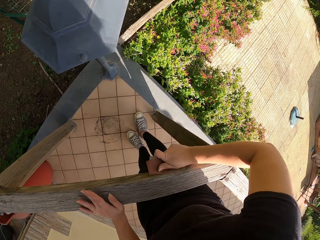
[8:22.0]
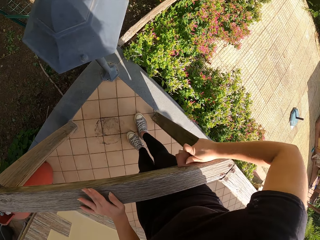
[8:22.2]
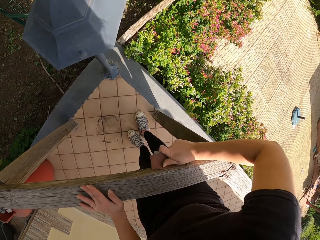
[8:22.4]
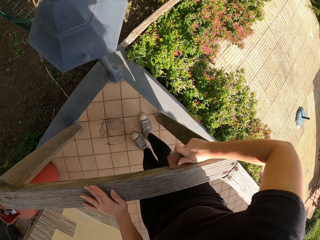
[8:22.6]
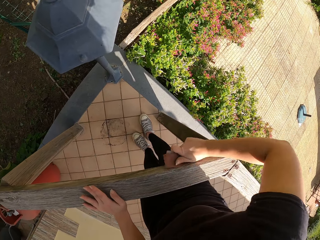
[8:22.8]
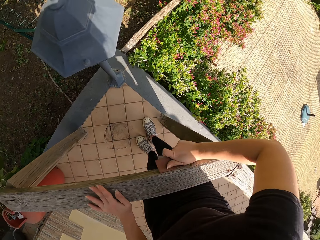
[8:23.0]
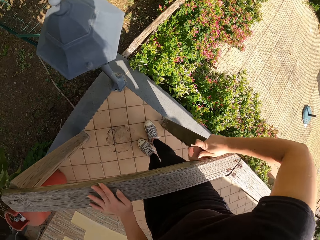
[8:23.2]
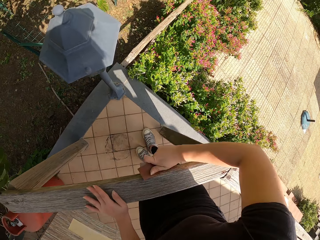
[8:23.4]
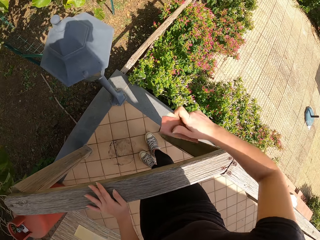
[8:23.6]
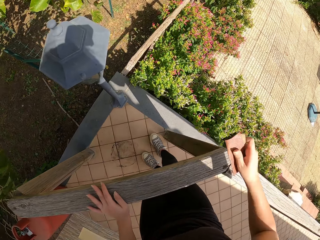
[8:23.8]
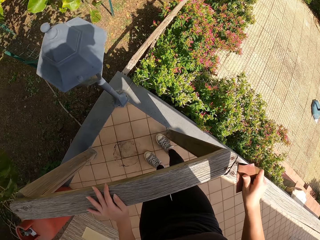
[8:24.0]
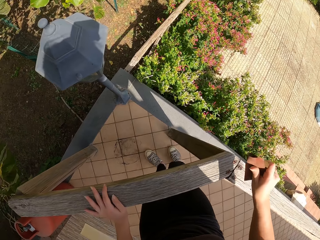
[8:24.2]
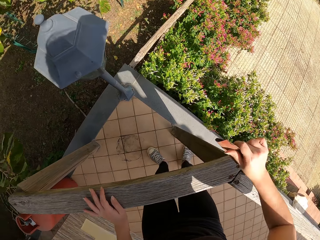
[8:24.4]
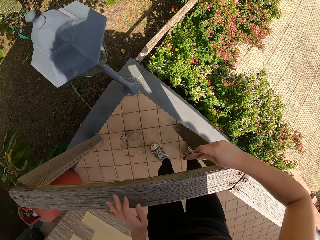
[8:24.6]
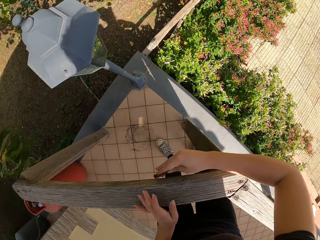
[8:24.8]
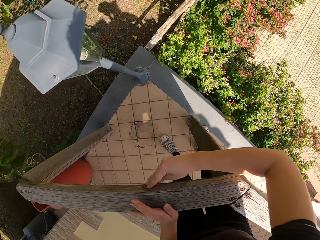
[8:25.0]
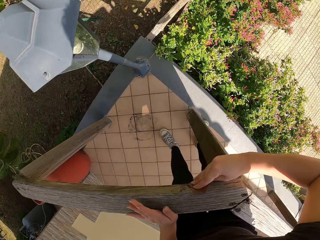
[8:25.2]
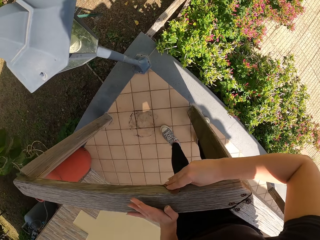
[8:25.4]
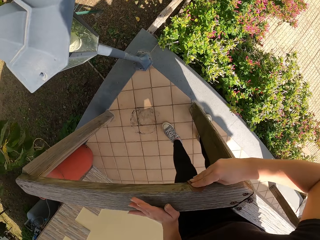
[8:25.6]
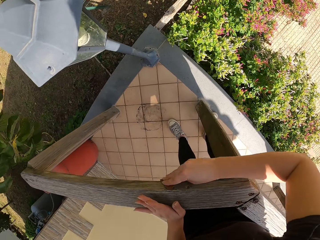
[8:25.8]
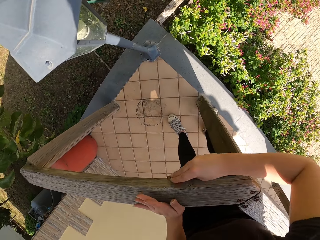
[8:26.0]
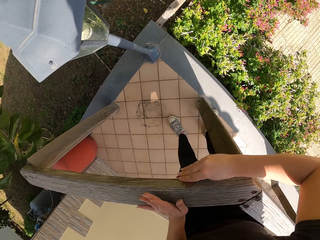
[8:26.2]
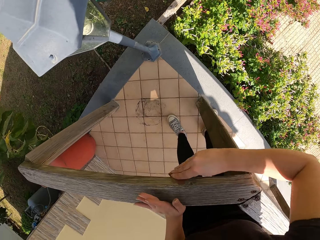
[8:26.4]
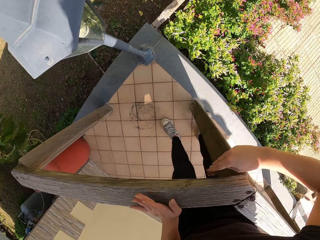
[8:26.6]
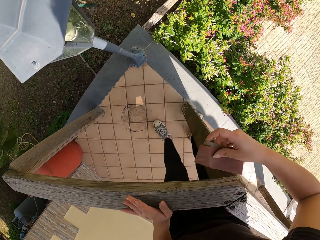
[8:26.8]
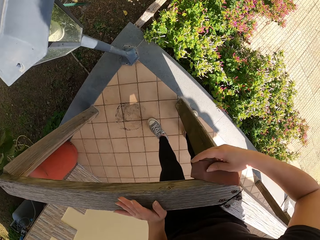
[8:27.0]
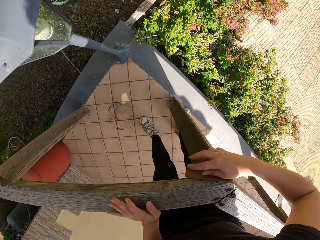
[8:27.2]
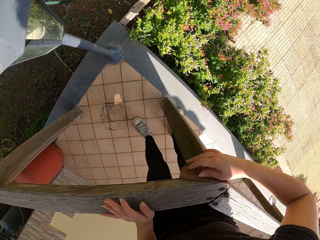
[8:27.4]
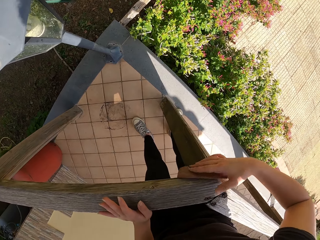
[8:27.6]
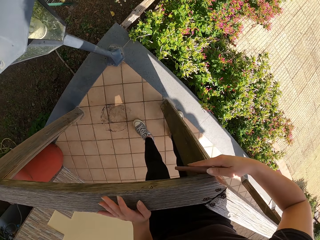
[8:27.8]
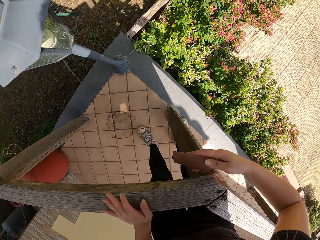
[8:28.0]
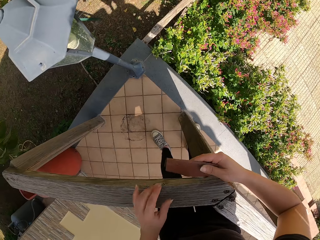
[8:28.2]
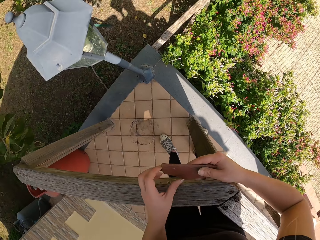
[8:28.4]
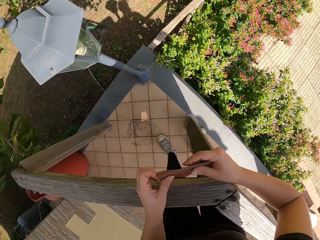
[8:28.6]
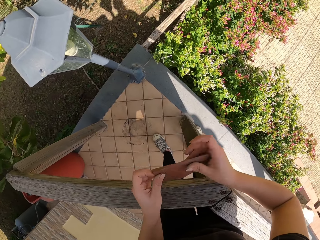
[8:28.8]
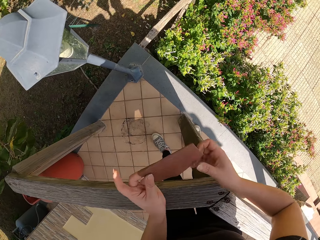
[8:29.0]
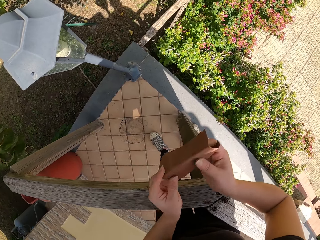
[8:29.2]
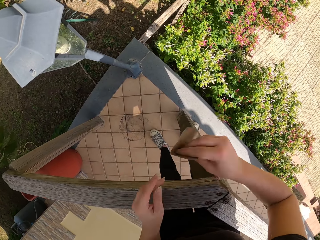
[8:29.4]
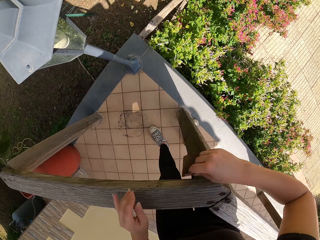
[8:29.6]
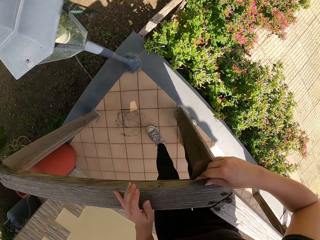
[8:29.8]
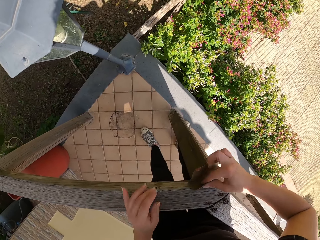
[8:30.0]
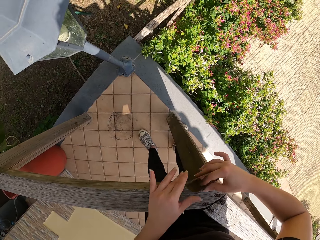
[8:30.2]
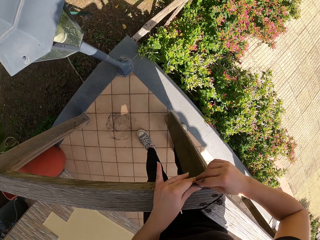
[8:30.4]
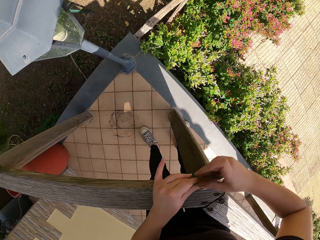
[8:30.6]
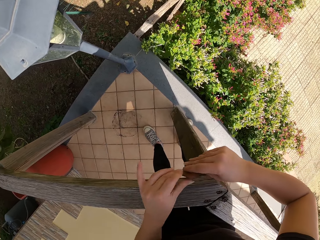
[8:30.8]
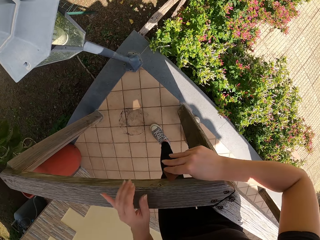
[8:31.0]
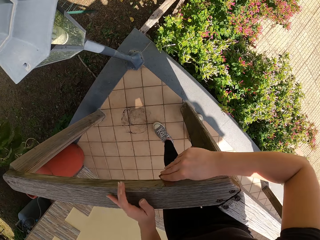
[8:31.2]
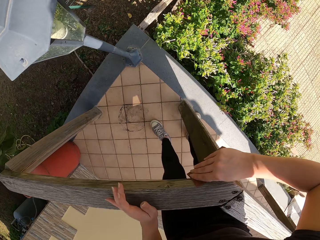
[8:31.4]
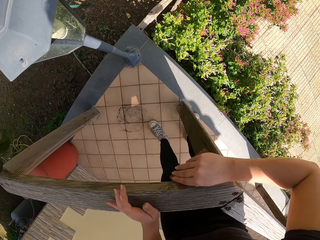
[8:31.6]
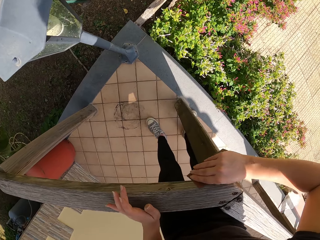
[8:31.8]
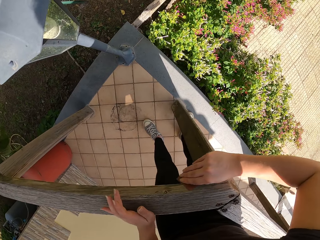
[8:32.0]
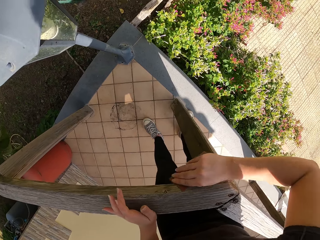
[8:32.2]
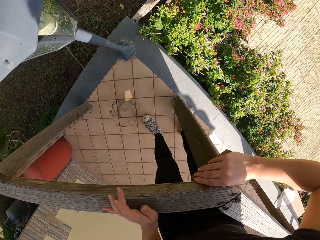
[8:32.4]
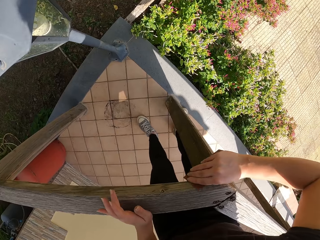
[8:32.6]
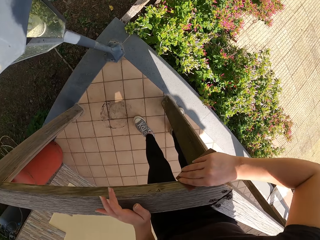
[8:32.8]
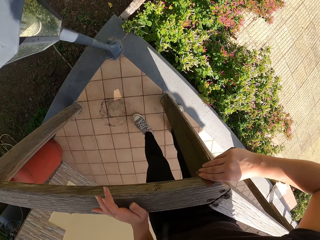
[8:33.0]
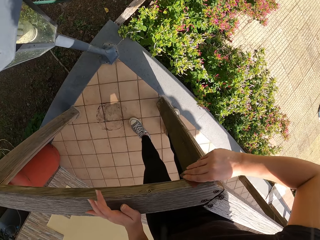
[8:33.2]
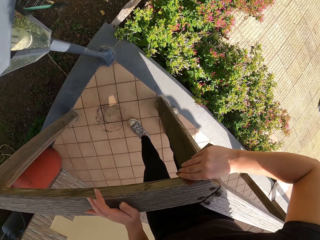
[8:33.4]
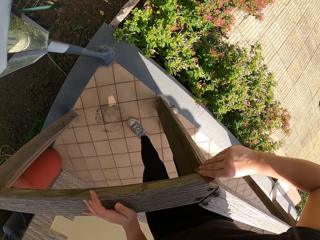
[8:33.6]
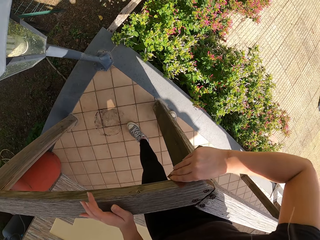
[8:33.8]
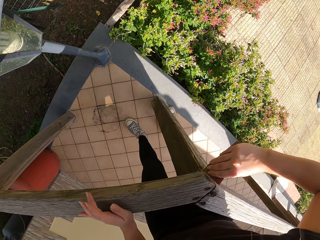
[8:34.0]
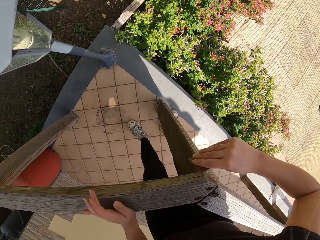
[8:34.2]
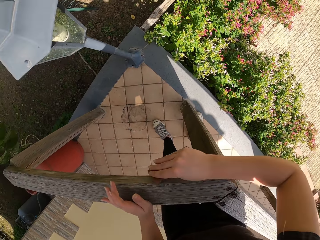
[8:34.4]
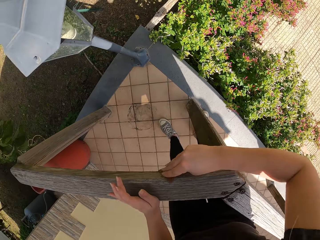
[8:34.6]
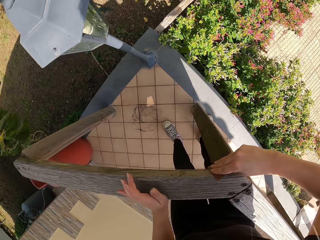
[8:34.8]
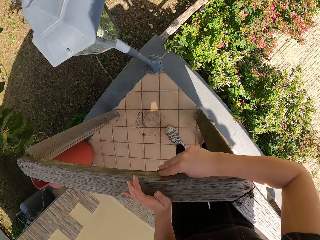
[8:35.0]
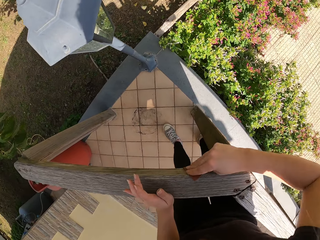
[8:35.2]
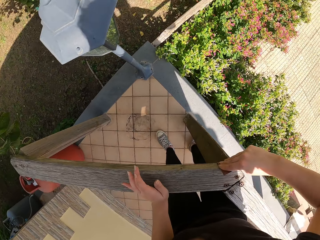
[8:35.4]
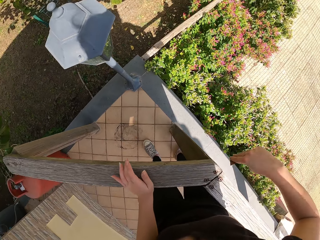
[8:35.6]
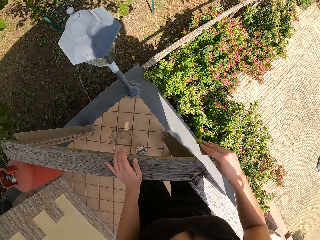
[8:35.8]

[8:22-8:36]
The camera wearer pauses for a while. He holds the sandpaper with his hand. He smoothens the wood. He adjusts the sandpaper with both hands. He turns the sandpaper. He continues sandpapering the wood frame.

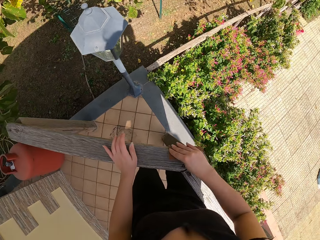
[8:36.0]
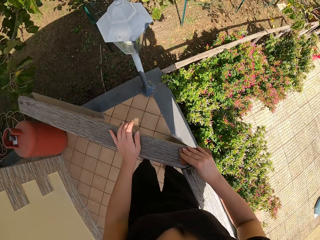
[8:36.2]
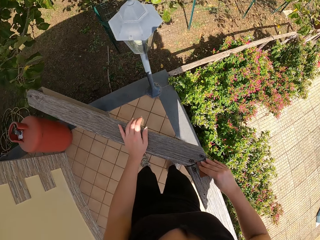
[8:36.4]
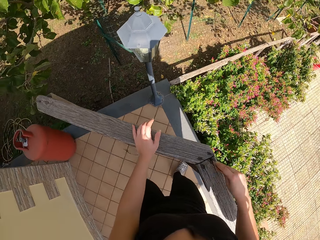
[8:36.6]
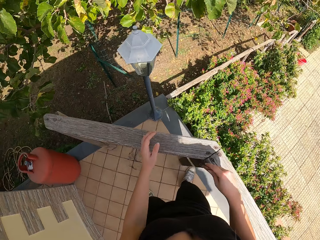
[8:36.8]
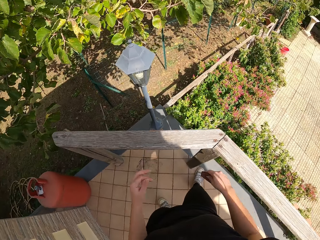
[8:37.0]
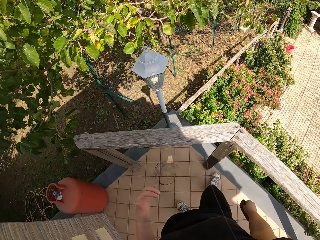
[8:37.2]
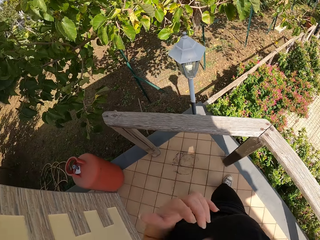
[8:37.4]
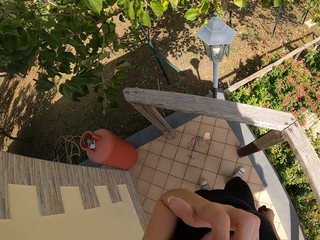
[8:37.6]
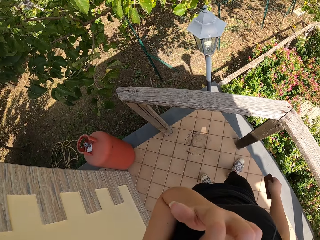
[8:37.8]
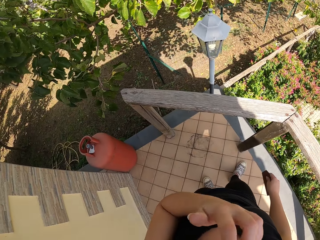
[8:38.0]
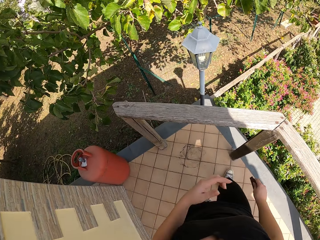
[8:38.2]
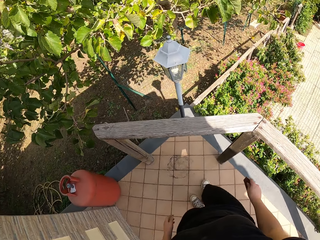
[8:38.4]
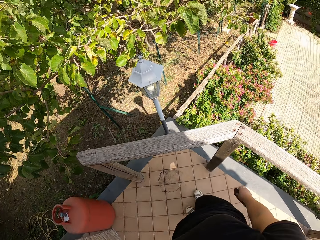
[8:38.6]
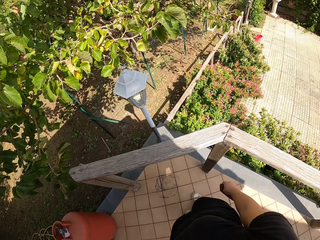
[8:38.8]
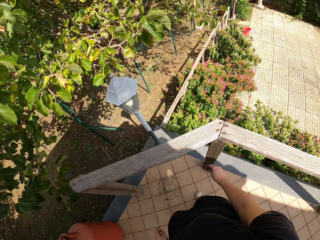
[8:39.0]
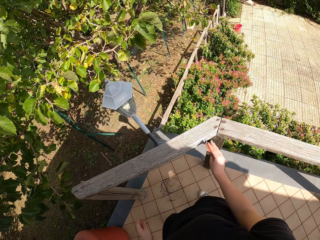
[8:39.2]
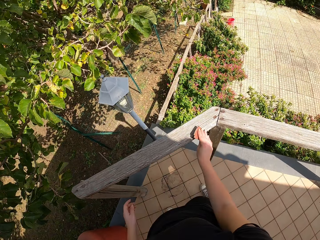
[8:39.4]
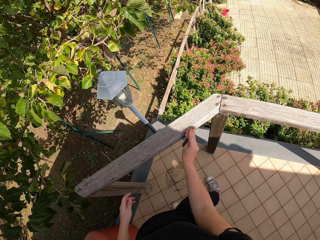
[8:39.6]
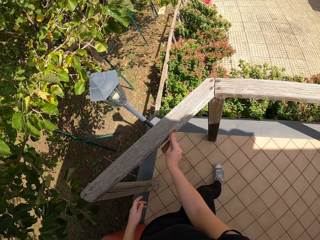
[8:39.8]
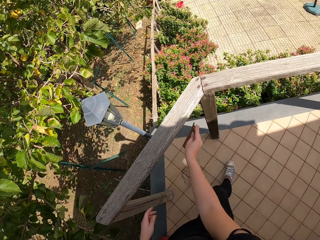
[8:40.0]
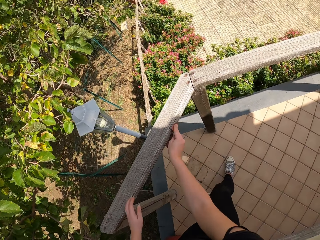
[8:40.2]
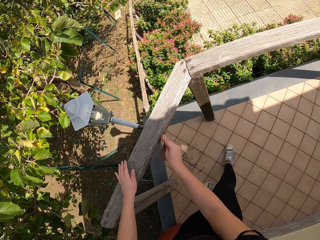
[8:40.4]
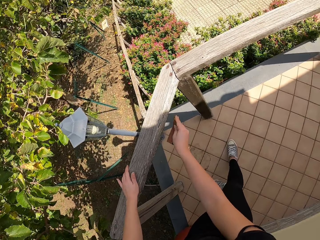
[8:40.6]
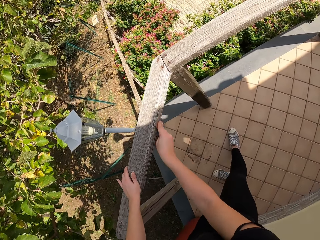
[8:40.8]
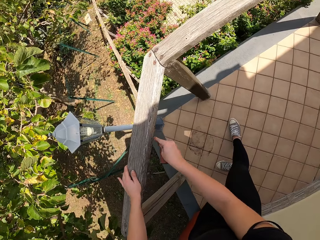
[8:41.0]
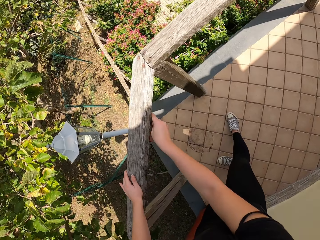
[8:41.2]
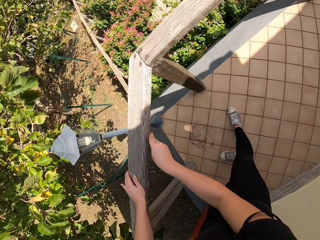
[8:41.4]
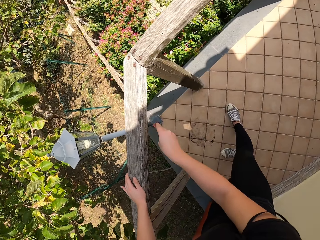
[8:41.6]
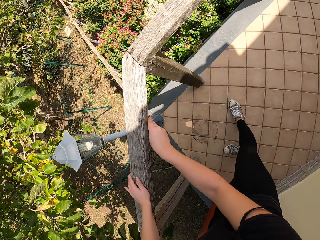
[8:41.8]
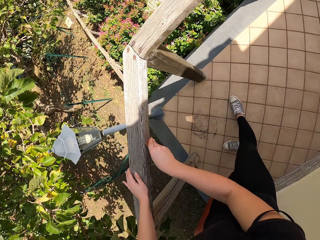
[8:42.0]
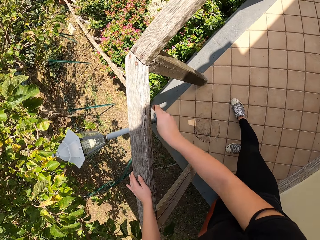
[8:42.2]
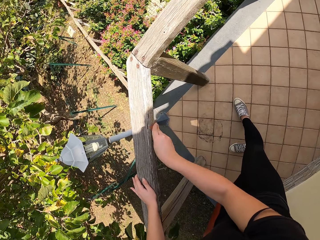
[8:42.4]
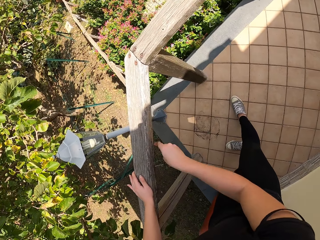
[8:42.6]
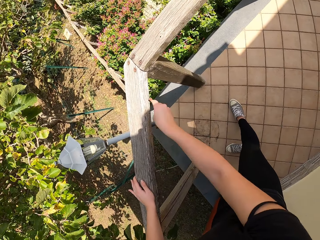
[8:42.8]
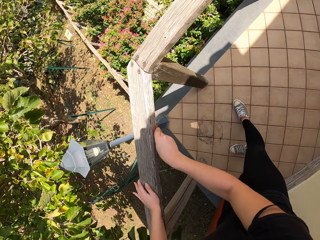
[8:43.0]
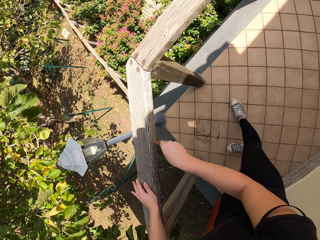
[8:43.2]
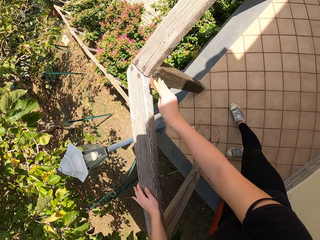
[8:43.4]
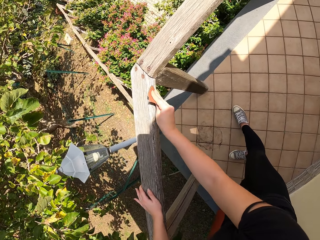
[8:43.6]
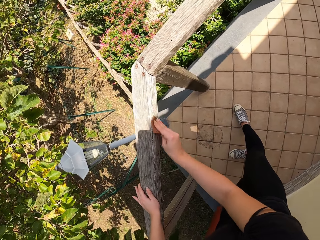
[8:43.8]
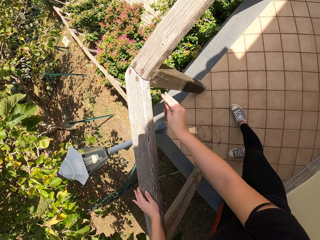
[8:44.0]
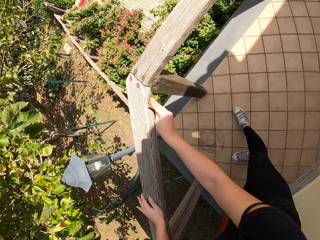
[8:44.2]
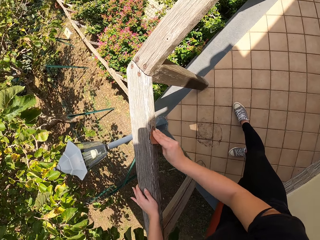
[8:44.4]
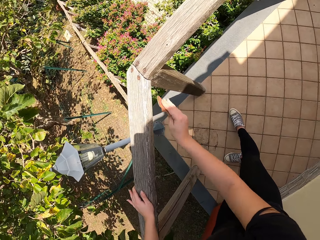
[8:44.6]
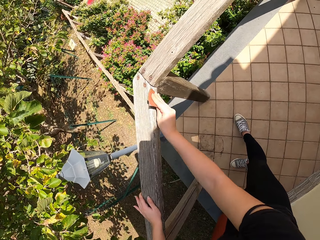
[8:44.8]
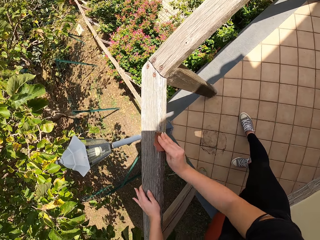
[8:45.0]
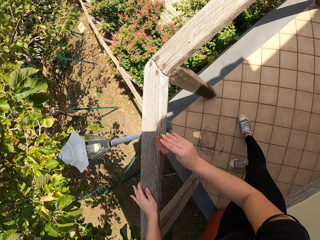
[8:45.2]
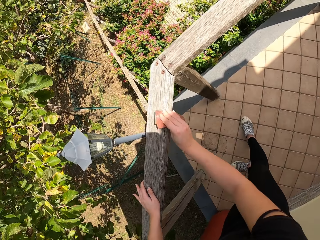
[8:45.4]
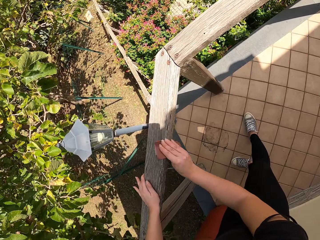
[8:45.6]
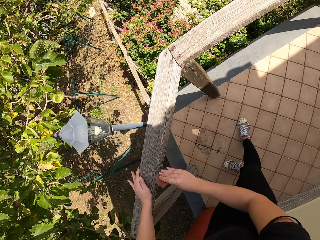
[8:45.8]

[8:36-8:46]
The camera wearer touches his face with his left hand. He lifts his hand. He continues sandpapering the wood frame.
